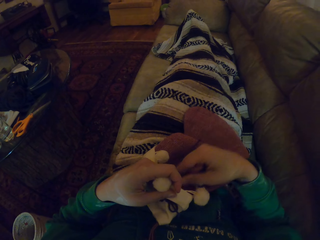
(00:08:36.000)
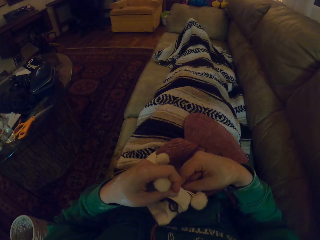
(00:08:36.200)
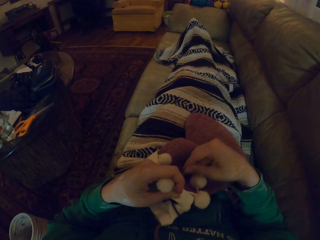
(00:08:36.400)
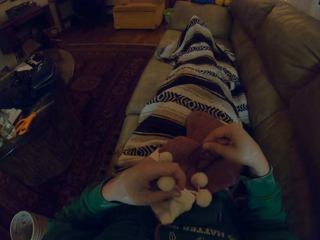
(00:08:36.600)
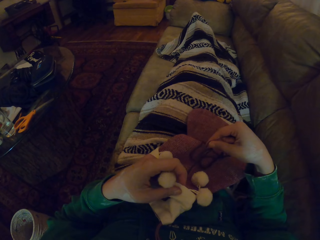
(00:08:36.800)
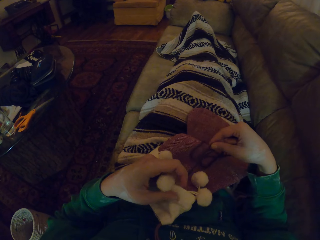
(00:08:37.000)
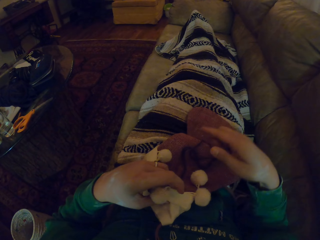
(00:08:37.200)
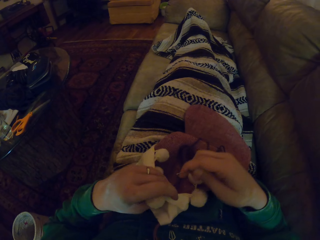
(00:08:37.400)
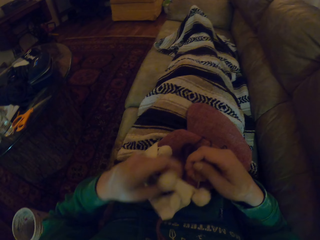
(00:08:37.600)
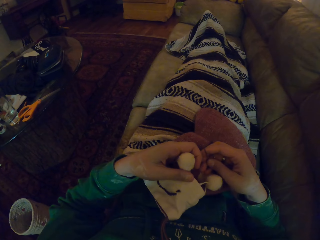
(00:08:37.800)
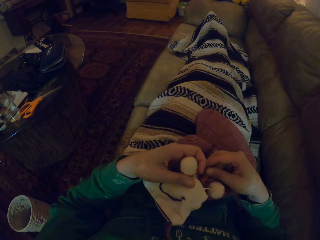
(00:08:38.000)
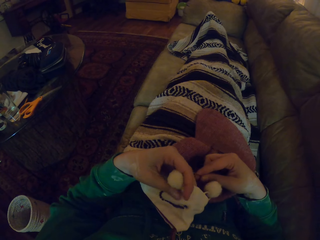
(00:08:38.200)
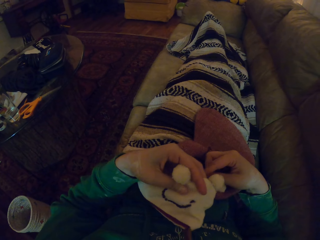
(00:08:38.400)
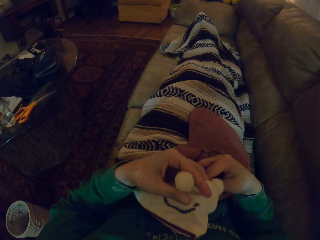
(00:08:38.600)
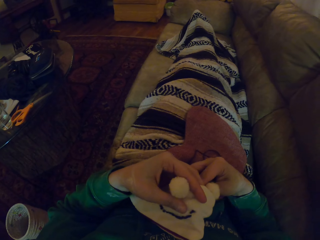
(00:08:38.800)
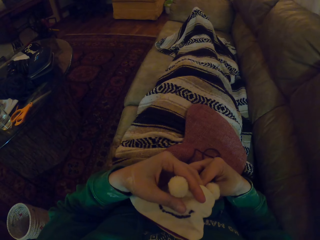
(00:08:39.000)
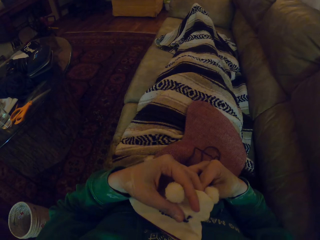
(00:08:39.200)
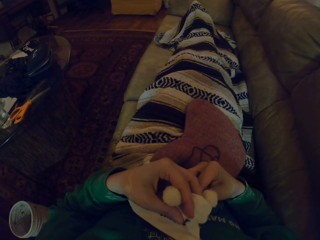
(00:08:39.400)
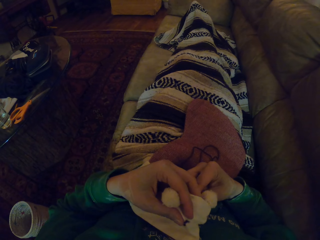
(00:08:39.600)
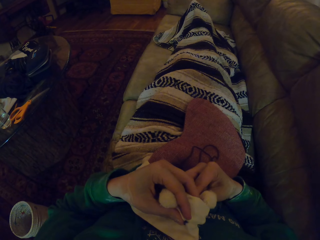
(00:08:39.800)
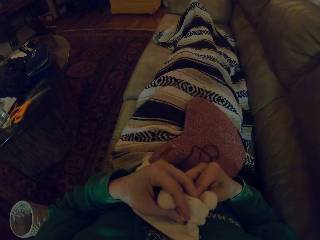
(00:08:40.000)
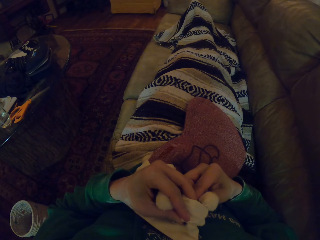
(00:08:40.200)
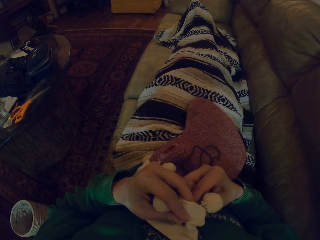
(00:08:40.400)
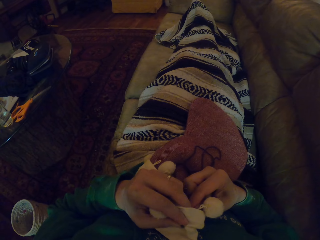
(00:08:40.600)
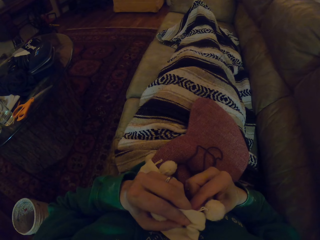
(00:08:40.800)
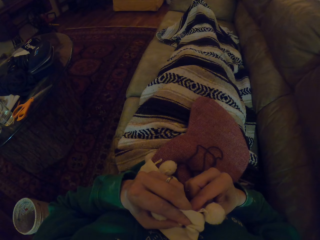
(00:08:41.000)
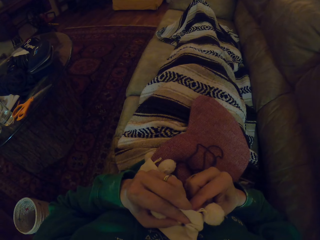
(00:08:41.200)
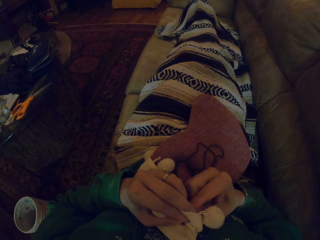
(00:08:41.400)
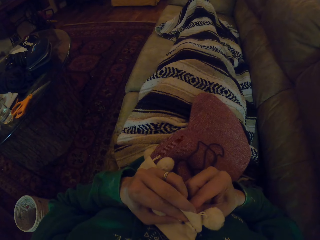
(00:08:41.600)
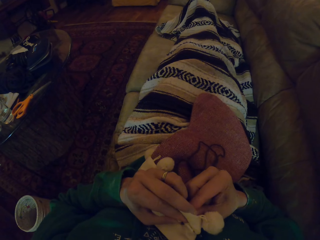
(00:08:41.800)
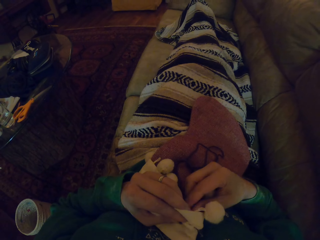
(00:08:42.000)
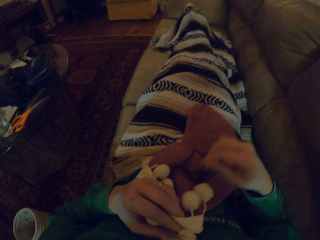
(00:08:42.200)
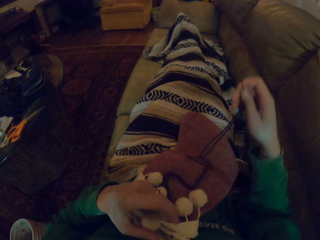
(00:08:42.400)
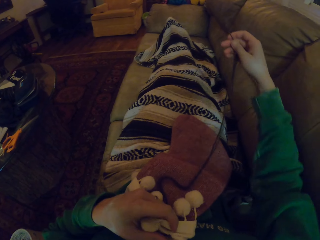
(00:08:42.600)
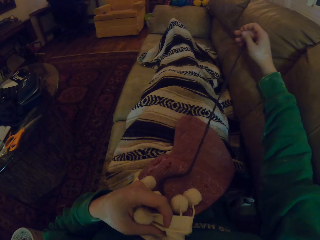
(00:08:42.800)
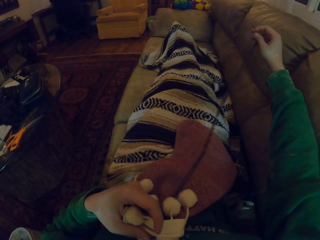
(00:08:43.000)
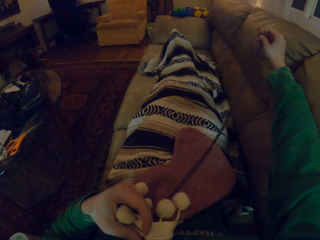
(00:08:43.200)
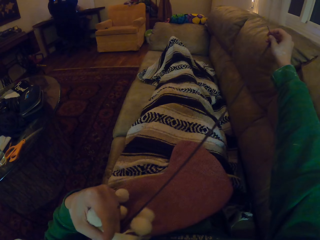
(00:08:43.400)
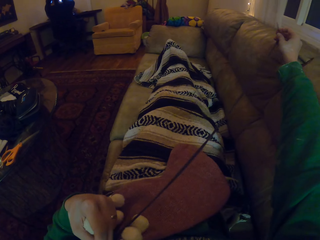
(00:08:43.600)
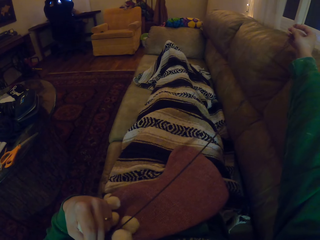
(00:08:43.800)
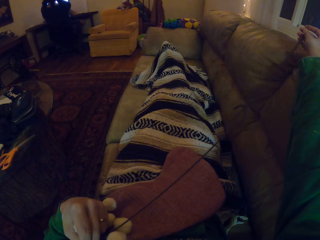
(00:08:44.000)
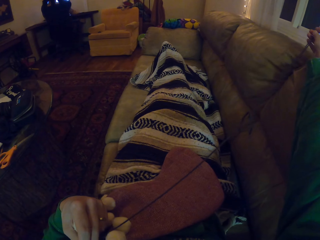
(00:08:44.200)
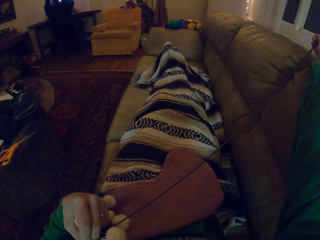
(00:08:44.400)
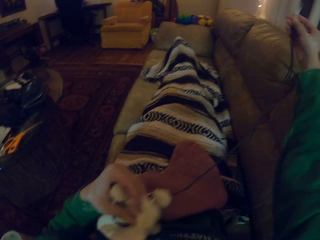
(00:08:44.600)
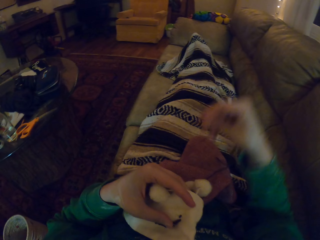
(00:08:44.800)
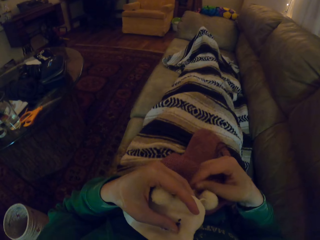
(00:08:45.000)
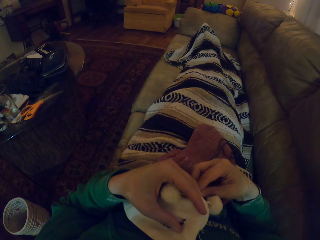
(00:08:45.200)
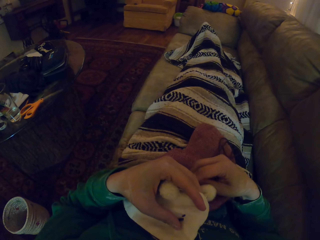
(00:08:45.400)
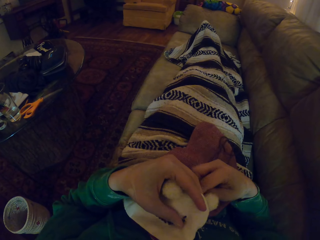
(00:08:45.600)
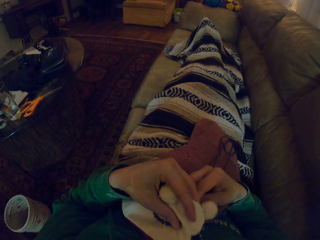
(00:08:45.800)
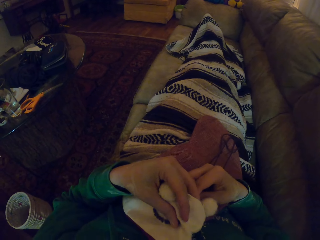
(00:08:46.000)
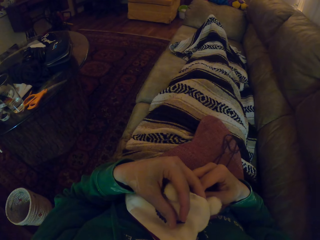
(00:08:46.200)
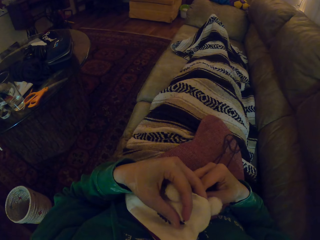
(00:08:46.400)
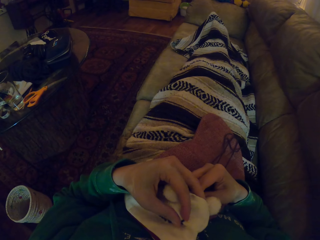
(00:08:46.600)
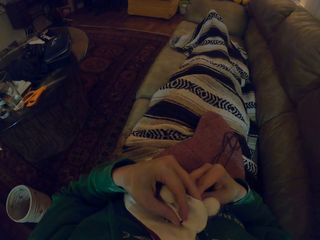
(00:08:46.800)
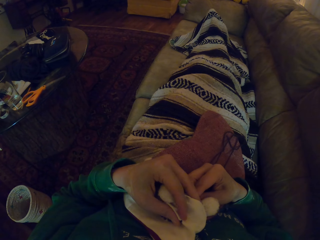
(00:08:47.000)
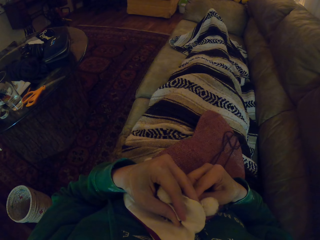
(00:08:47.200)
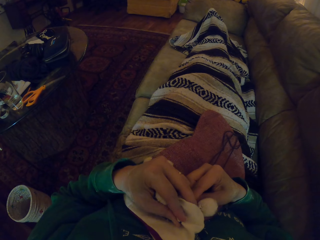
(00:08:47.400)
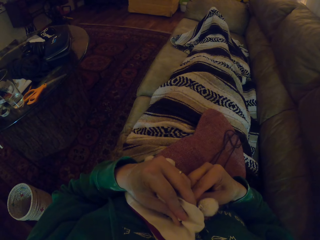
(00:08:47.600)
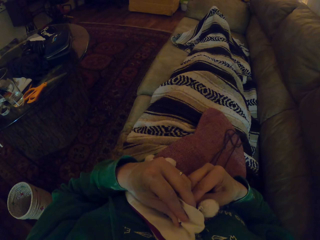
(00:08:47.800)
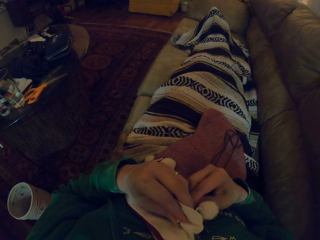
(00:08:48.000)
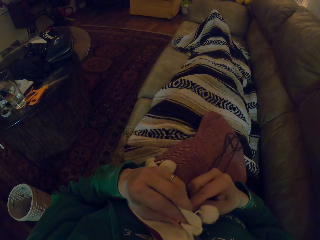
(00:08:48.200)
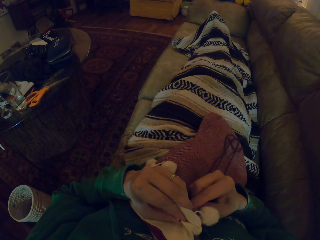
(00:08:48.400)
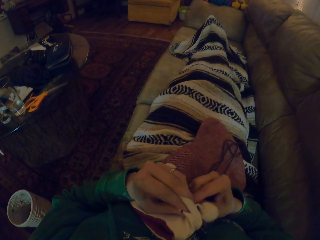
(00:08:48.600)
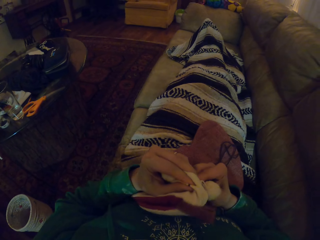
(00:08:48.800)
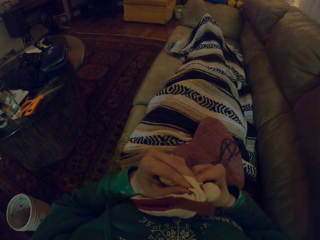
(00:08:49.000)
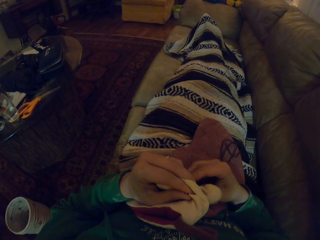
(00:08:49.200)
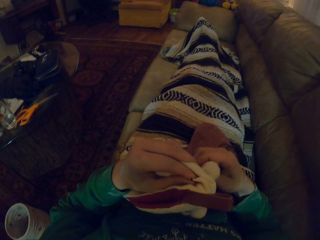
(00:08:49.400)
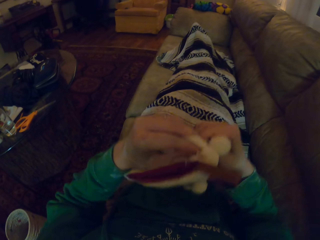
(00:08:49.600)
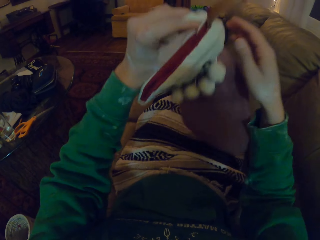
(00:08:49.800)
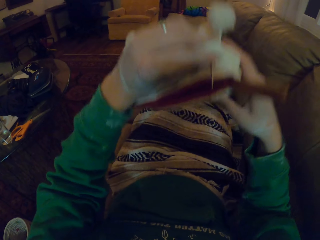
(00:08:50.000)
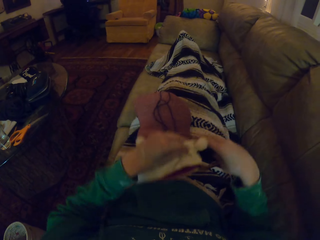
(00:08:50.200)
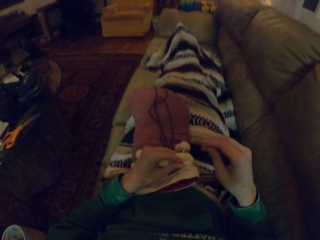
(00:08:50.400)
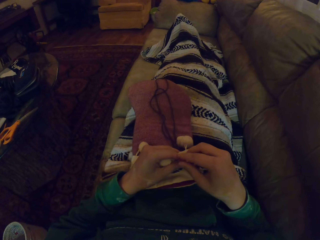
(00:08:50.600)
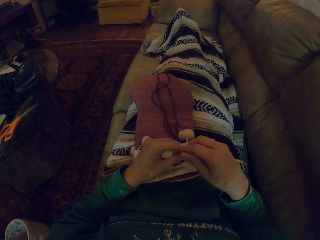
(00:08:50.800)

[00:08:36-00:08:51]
The camera wearer stretches the yarn. They knit the marvin hat.

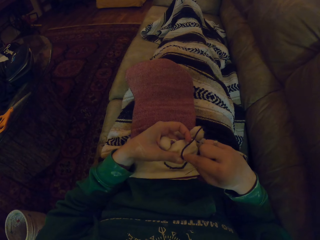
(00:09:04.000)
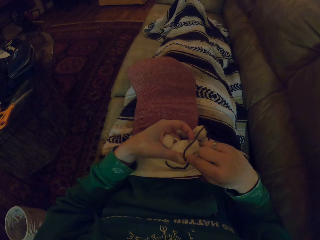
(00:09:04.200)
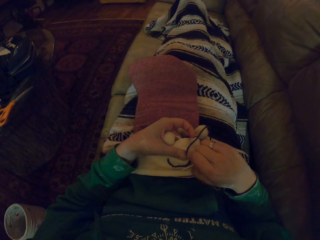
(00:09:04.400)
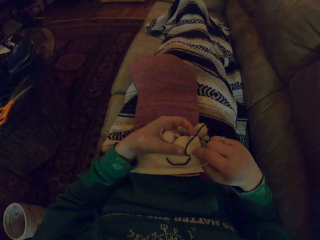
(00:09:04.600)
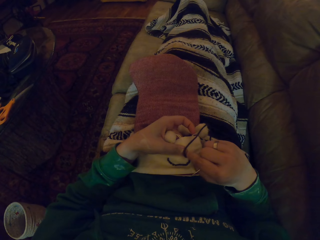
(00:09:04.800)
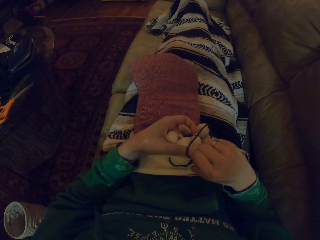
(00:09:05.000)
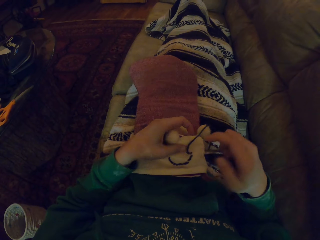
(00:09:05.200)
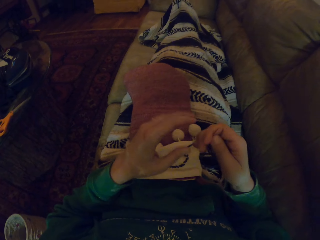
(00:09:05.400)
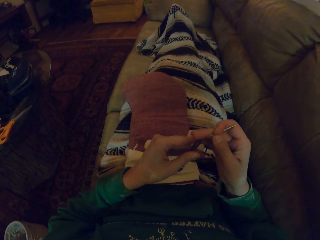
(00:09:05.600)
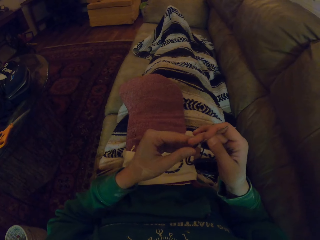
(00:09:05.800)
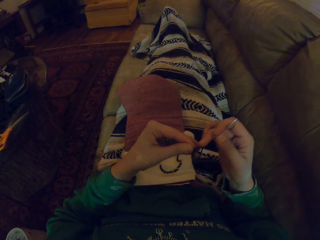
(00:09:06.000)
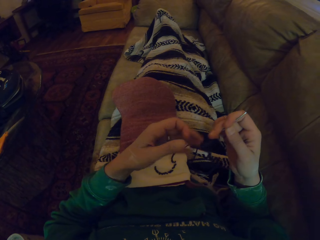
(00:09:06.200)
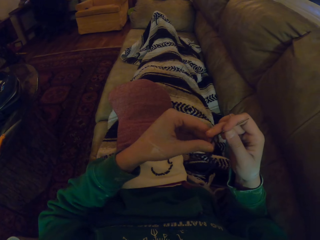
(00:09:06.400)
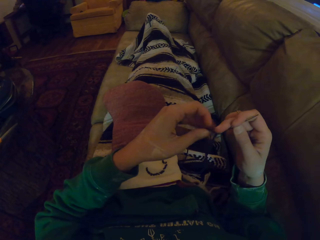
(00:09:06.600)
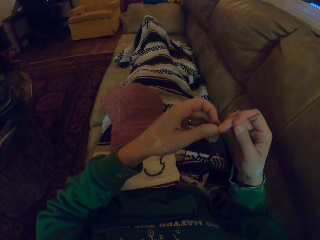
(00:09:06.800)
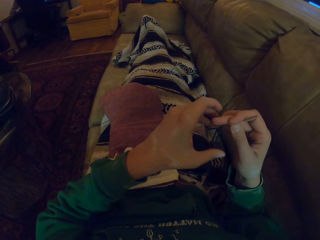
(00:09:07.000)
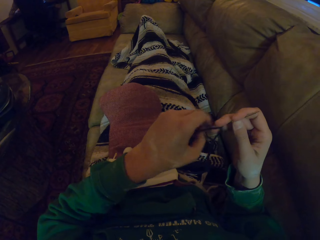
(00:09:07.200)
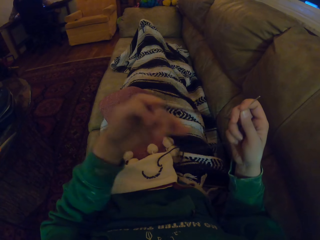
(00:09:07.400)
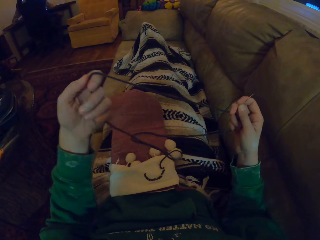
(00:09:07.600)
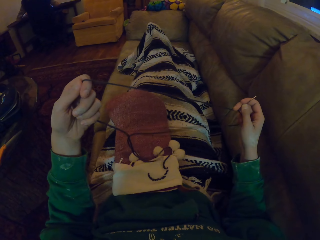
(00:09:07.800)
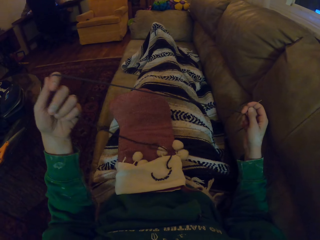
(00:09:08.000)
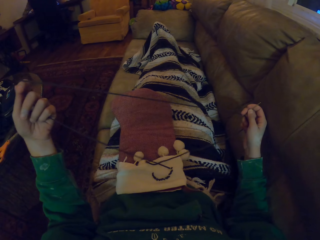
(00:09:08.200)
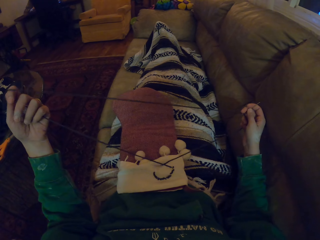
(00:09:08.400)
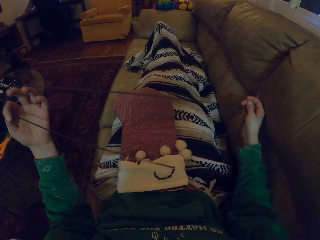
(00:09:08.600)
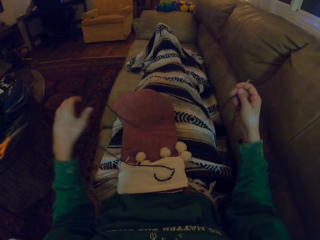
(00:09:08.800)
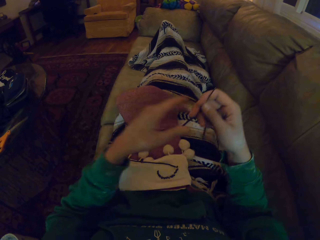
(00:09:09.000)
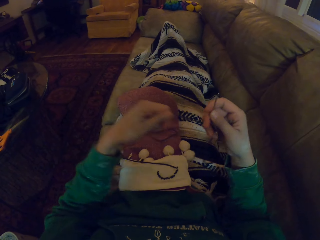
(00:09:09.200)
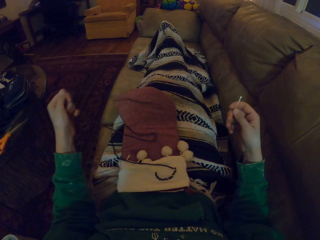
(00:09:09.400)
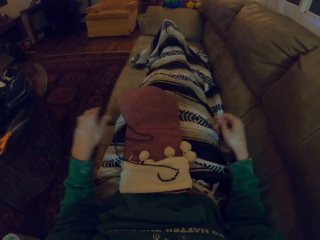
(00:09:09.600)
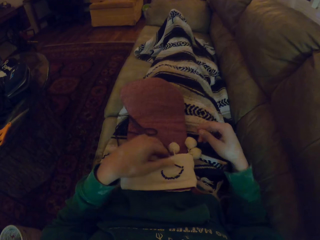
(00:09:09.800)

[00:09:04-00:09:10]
The camera wearer stretches the yarn.
